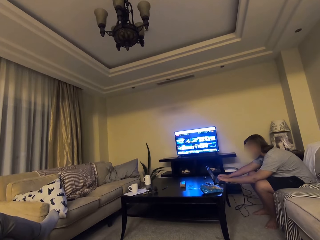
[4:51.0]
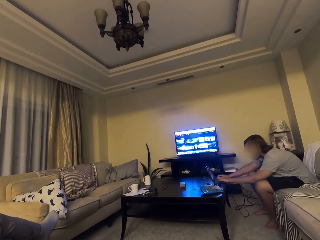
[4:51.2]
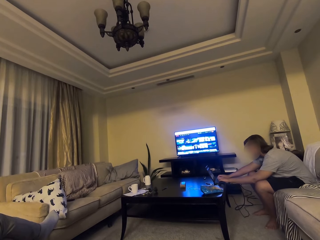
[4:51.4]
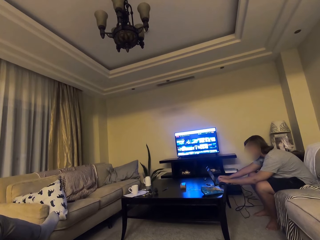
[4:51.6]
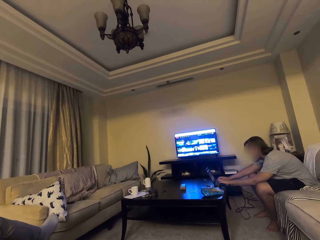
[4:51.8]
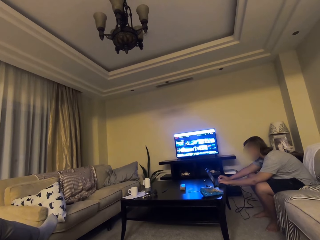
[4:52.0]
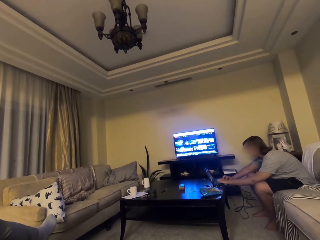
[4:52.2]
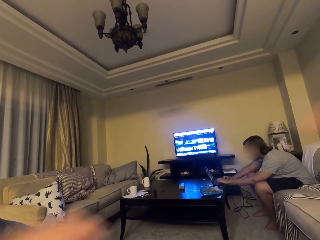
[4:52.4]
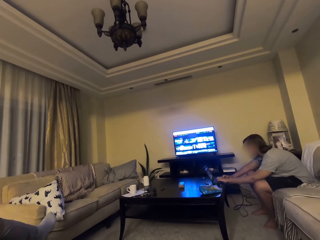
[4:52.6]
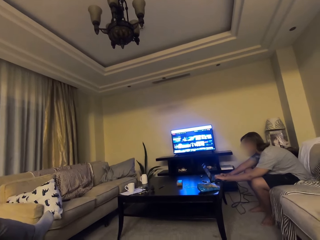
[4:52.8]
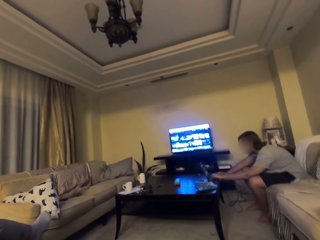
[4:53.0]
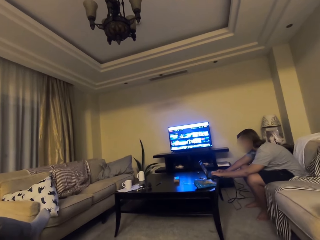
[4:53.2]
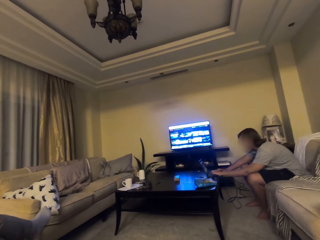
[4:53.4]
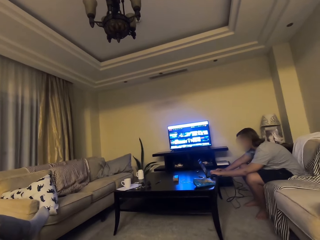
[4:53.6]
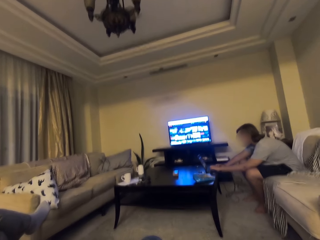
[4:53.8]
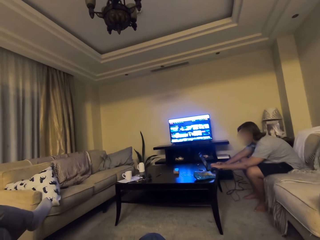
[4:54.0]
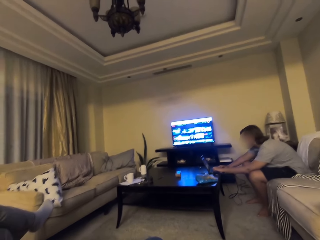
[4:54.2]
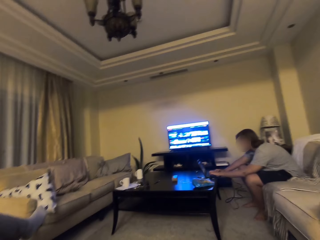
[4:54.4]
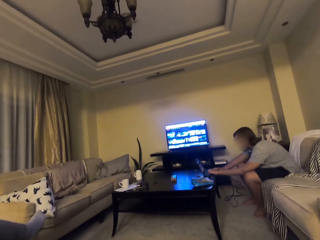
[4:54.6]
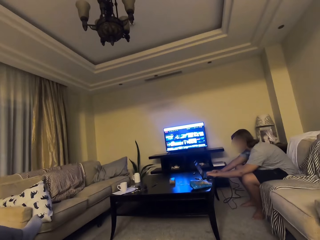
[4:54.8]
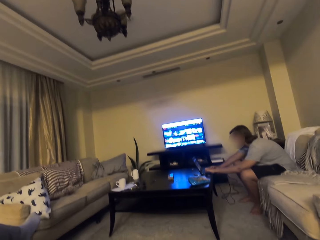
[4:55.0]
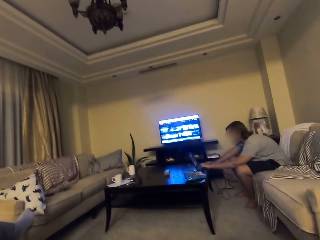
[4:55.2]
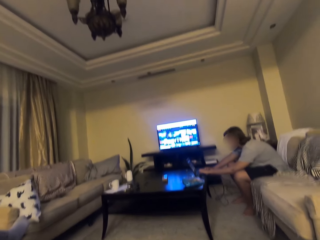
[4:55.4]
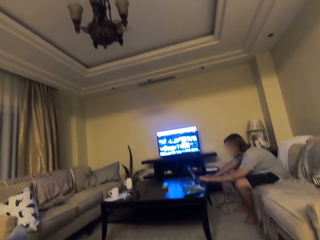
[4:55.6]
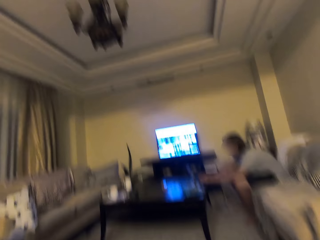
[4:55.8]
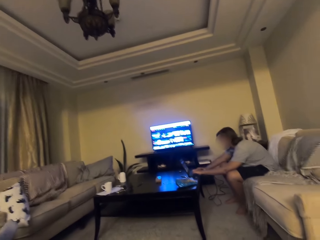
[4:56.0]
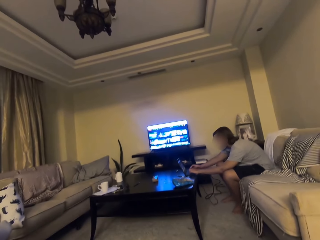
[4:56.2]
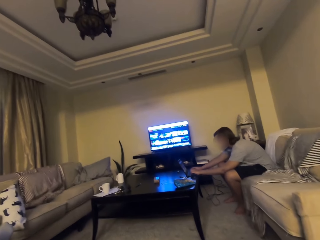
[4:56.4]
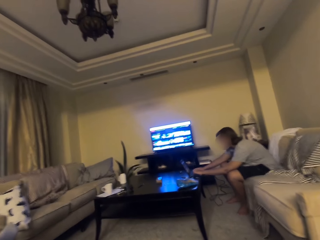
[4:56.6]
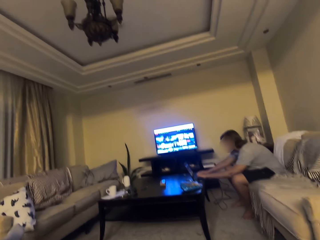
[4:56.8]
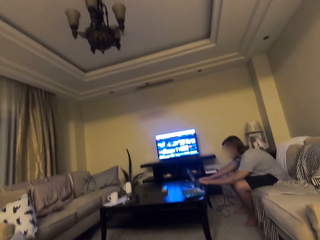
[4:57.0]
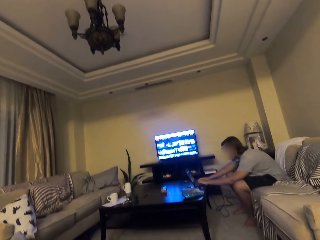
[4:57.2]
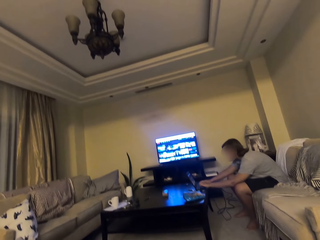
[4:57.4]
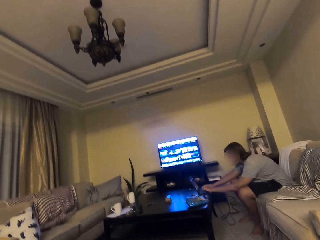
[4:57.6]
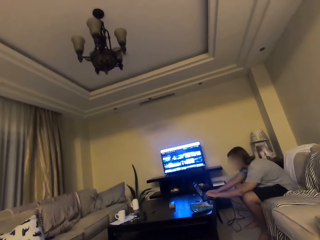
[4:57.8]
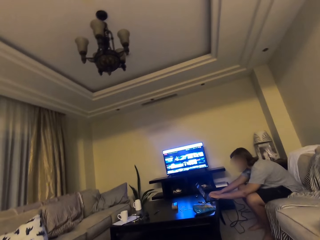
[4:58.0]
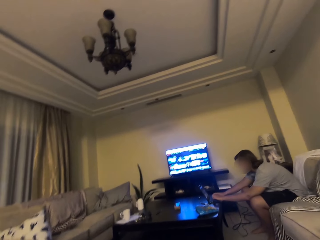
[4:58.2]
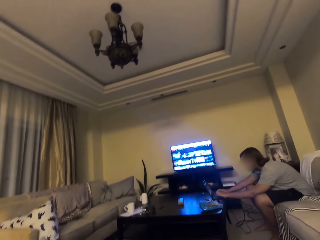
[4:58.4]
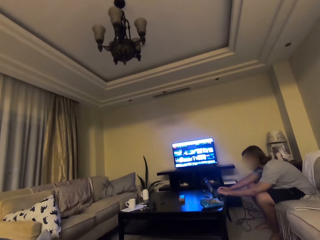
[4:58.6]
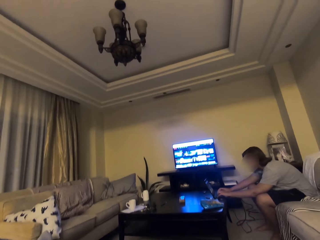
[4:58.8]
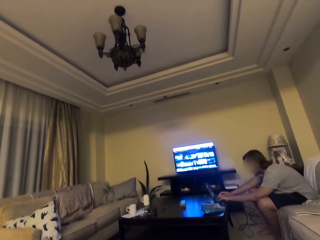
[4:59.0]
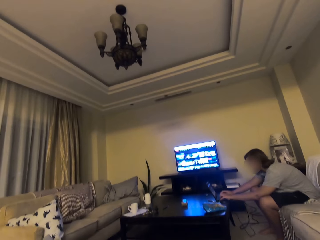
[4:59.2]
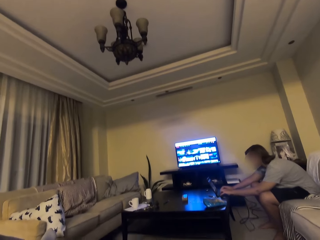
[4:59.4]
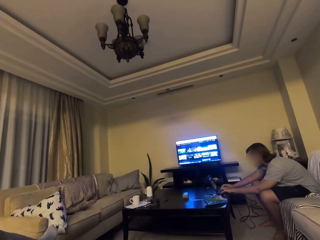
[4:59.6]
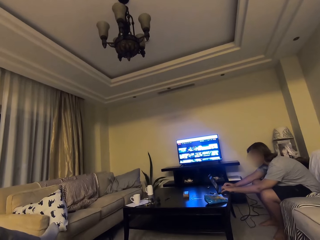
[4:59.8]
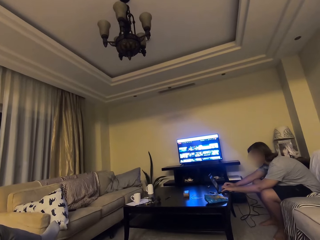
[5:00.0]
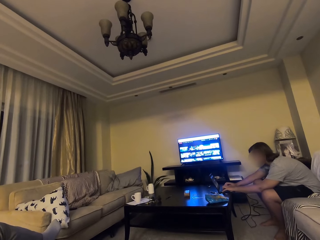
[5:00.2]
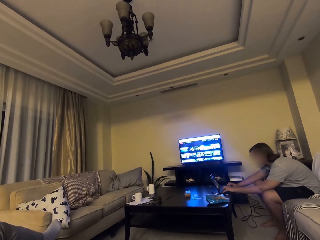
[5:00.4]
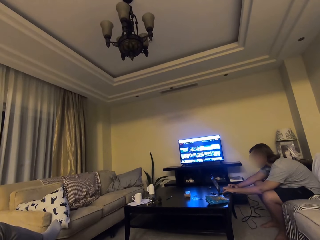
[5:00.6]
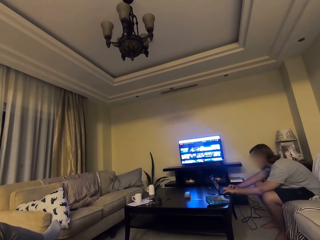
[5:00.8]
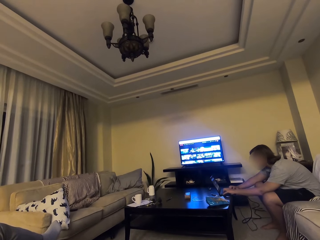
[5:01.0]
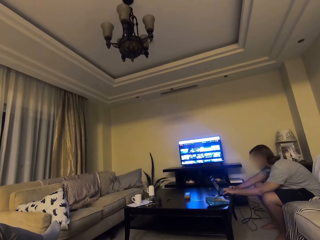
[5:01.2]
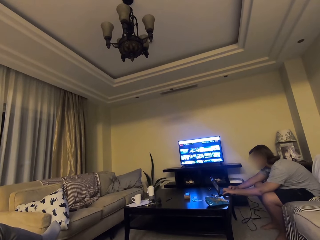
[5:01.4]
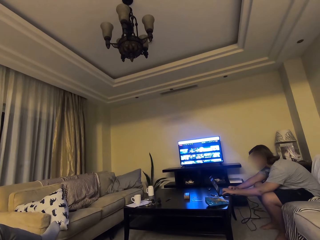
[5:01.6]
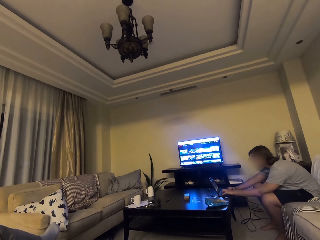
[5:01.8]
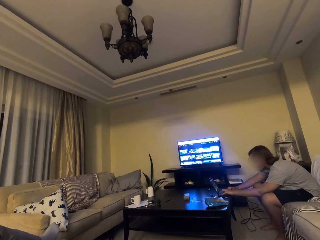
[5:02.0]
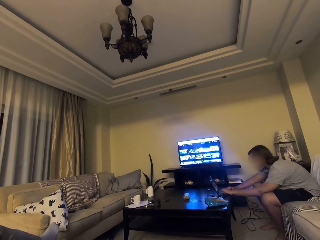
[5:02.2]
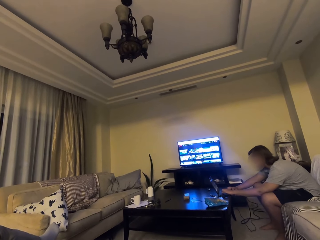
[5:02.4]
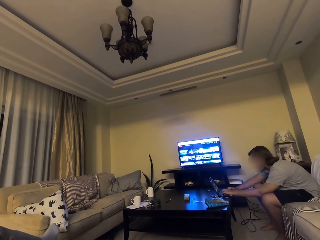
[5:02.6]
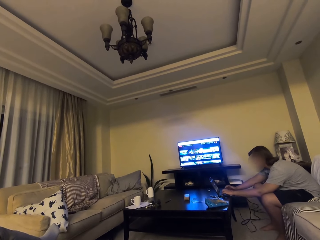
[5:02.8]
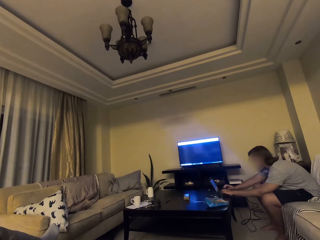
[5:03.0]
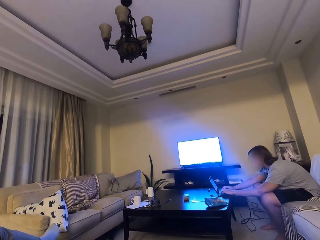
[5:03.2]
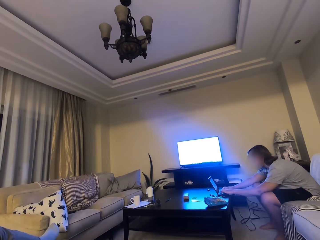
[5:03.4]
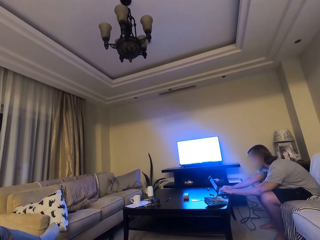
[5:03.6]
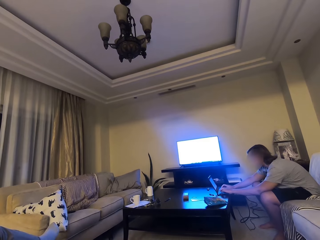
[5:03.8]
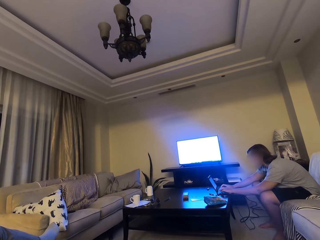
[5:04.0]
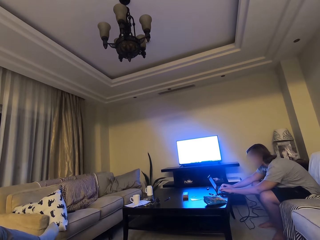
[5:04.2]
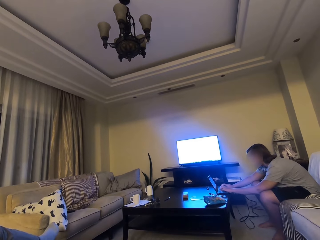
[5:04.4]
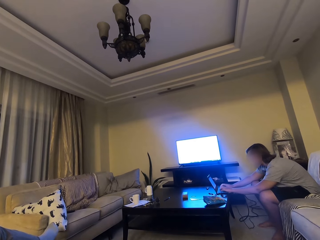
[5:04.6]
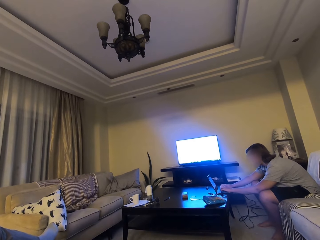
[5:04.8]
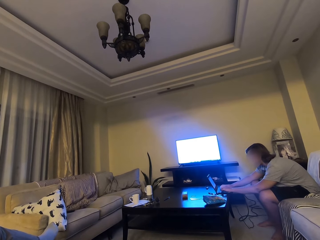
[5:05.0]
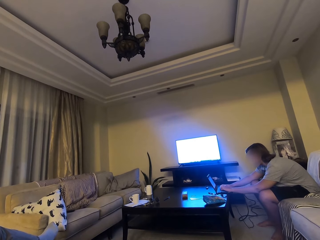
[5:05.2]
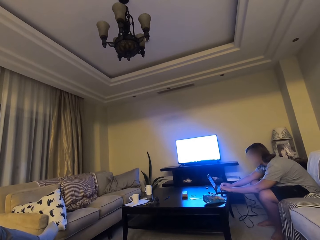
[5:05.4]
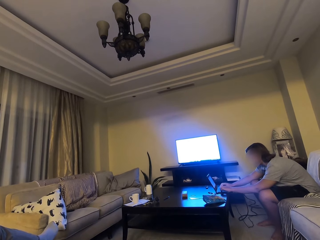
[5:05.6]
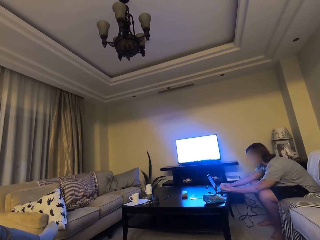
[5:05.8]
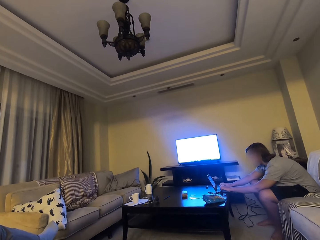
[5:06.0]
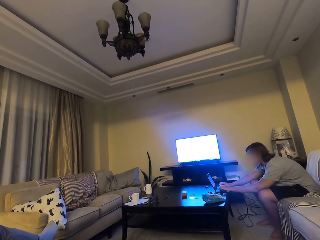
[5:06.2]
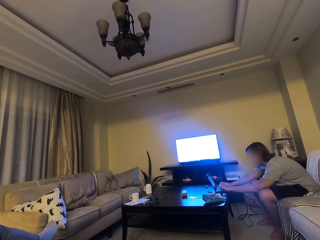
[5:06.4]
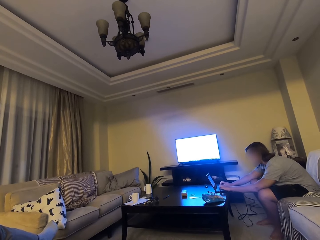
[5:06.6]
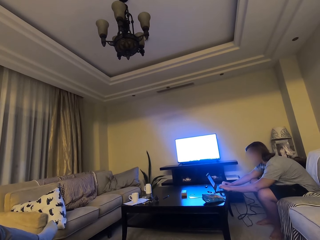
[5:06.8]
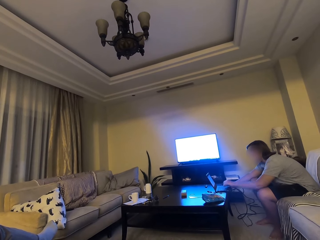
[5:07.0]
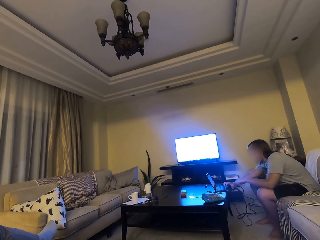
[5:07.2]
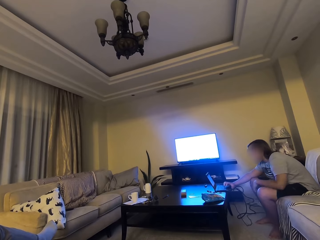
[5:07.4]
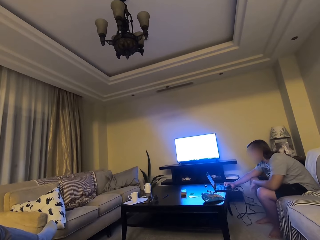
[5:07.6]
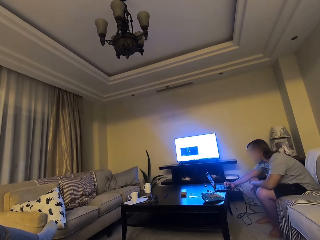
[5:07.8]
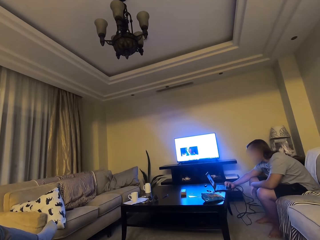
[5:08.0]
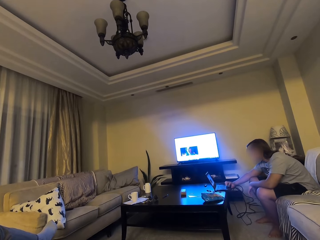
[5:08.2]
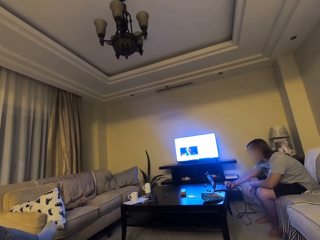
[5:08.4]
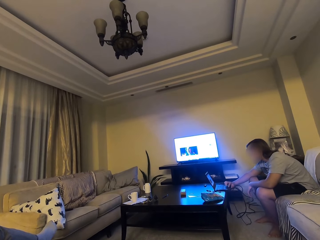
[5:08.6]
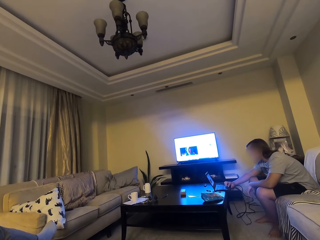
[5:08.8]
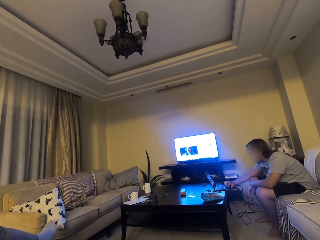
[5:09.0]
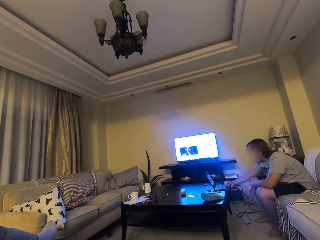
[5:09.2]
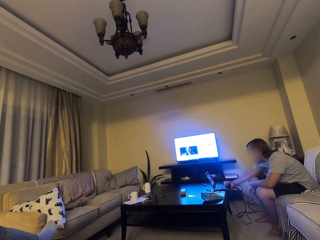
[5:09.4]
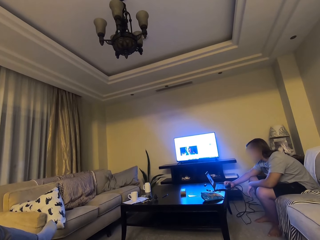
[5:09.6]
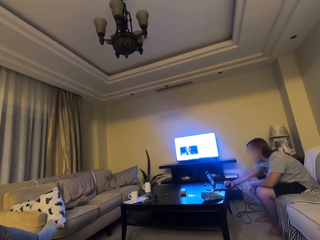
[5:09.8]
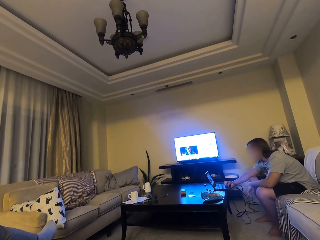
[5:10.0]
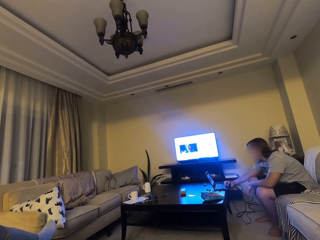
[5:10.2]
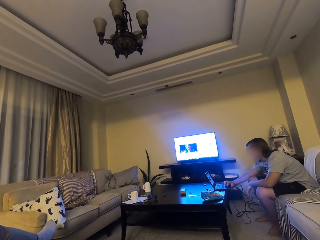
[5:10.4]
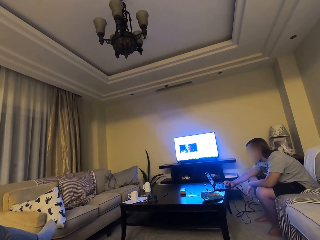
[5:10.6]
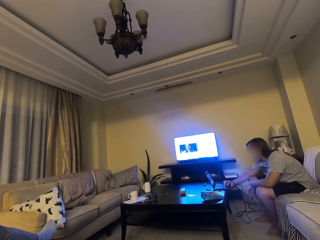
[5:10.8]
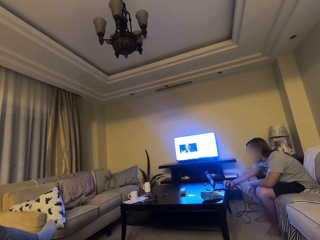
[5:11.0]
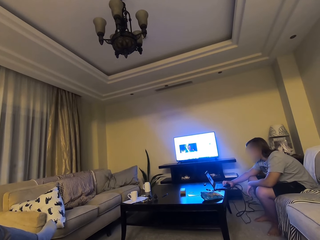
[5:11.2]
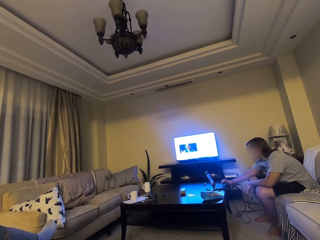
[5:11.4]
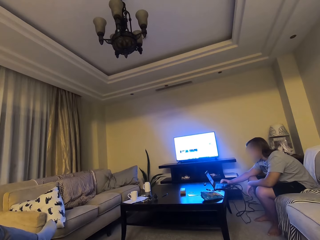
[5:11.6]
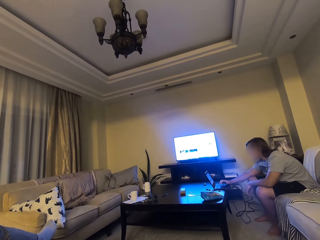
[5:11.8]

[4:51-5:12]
The camera wearer adjusts the camera. They demonstrate with both hands. They look around. They look at the screen. A man operates the laptop.
